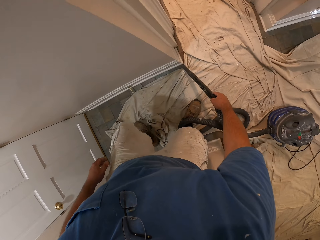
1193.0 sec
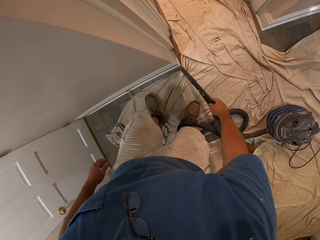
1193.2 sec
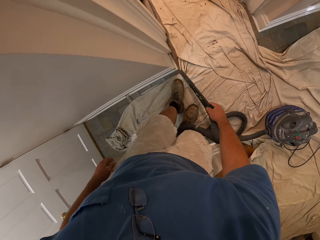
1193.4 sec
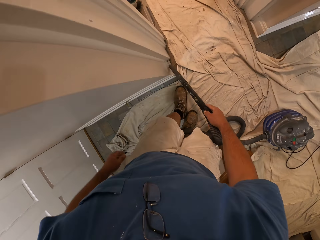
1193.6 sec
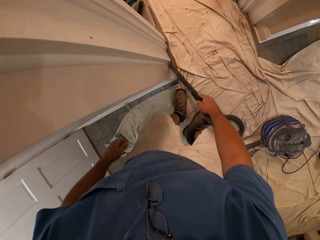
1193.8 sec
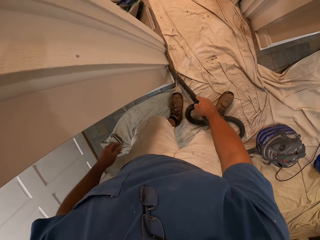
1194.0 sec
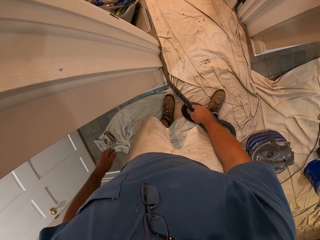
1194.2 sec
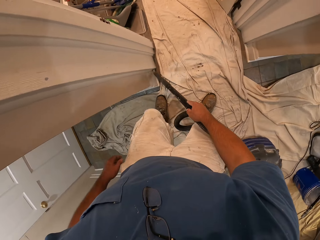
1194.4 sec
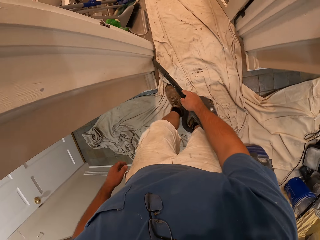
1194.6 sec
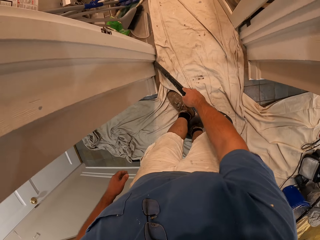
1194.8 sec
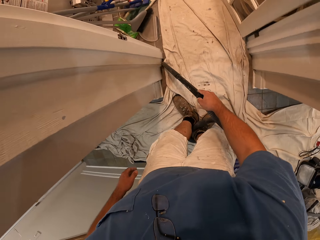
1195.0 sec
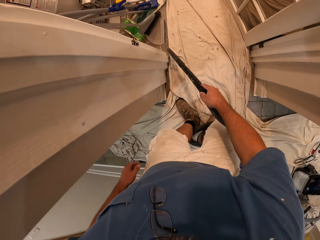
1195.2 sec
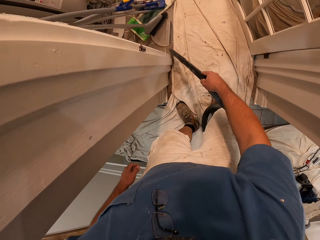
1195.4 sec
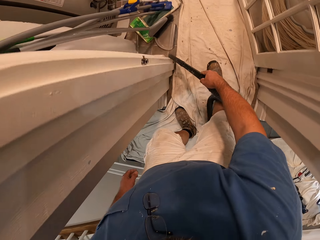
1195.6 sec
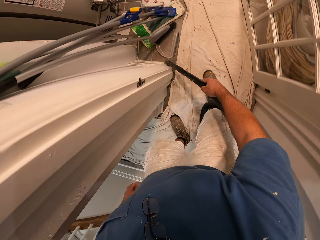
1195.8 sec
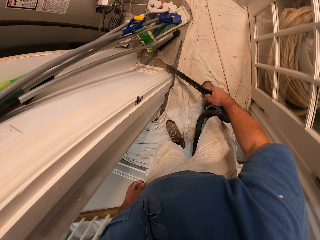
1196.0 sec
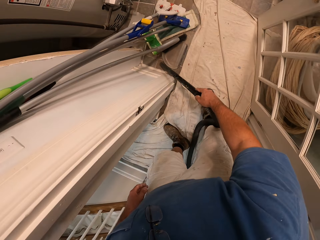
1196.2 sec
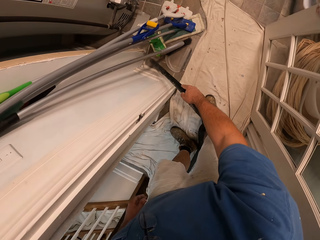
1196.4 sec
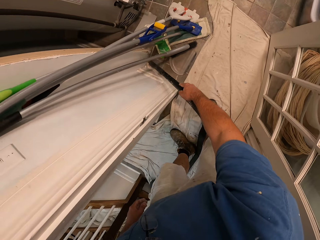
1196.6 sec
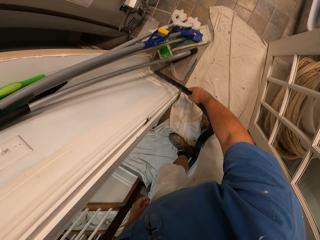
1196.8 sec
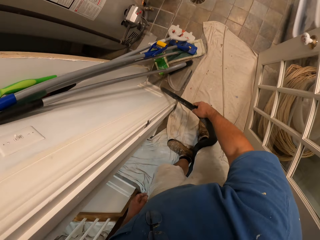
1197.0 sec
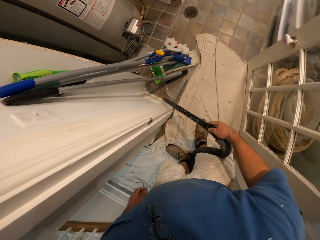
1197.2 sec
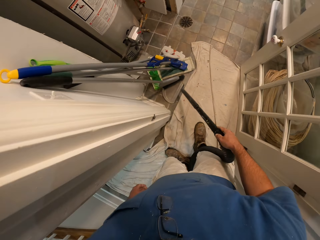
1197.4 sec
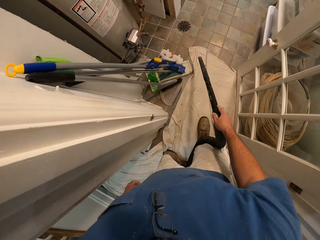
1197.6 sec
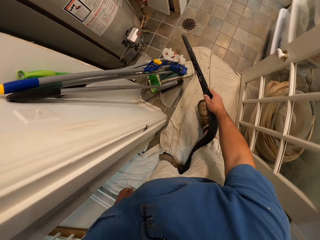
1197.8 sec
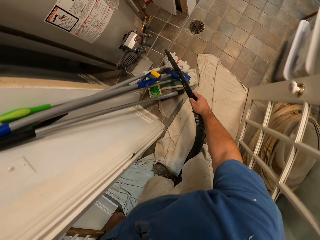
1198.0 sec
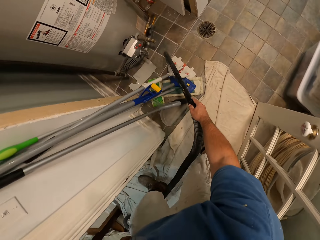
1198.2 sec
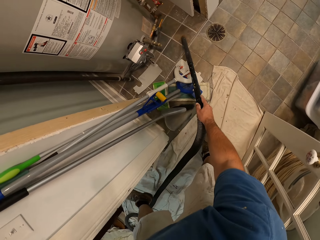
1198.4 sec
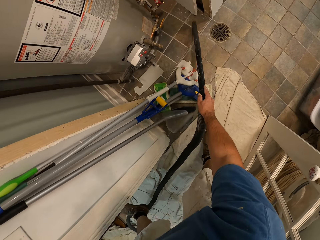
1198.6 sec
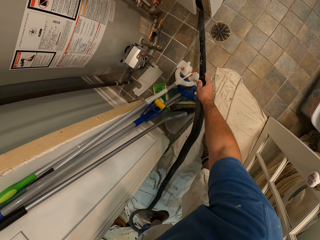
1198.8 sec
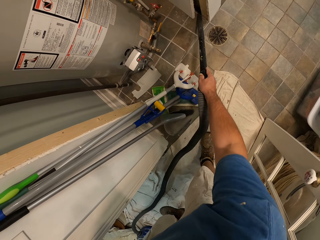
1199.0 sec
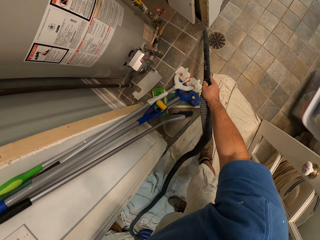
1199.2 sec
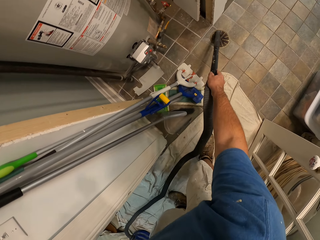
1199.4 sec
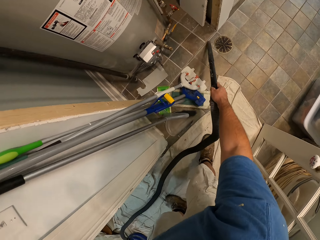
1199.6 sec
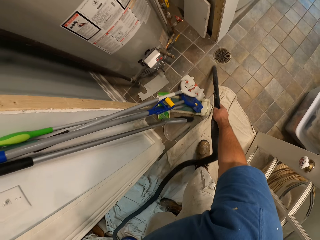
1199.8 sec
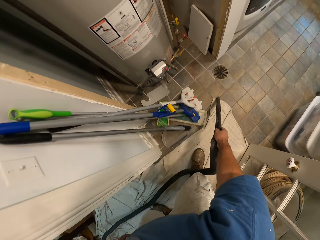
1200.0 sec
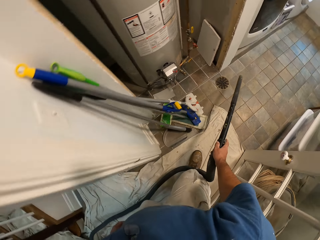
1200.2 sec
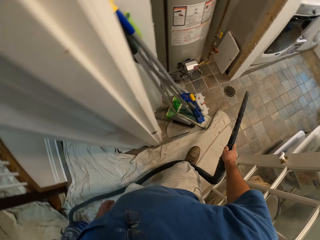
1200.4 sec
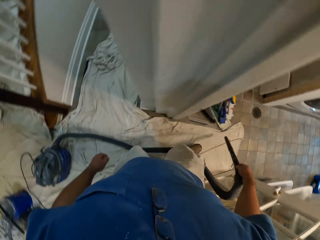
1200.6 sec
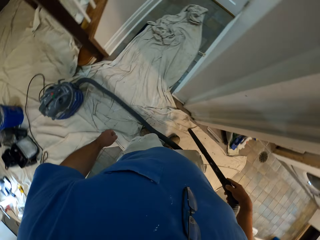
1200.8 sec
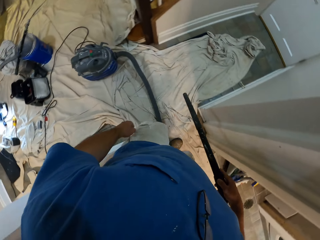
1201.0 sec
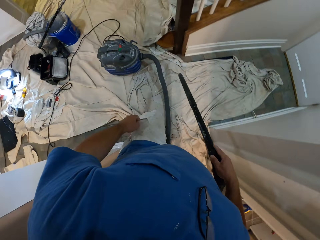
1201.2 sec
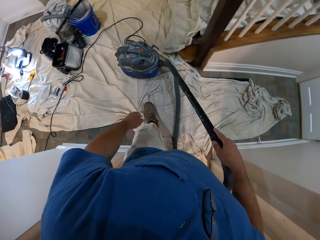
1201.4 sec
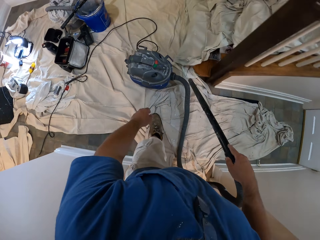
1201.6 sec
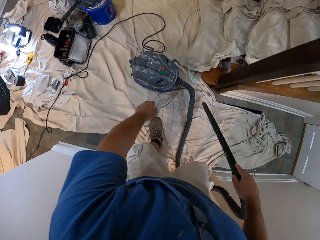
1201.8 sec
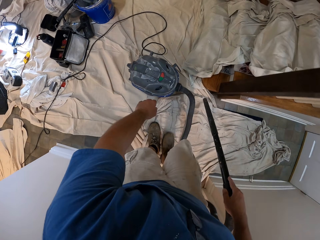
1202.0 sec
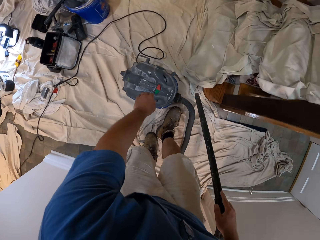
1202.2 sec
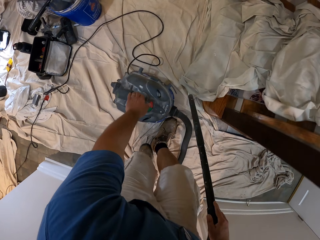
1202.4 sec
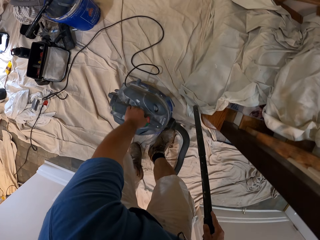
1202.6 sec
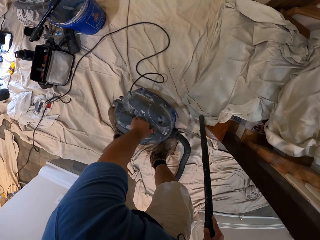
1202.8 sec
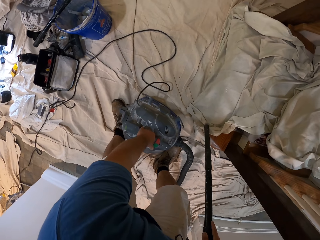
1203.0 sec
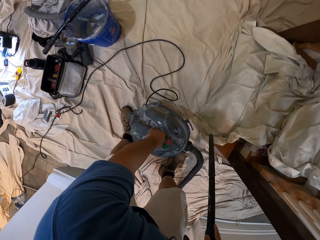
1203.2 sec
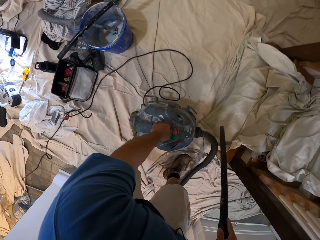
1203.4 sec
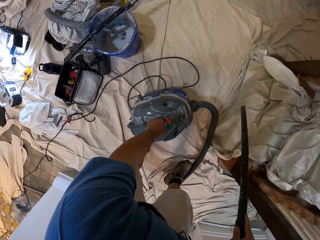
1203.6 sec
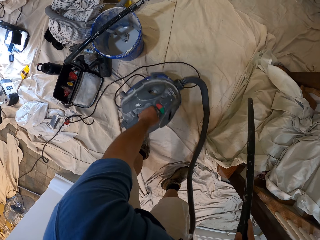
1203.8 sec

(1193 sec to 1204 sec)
The camera wearer walks around the room. They pick up the vacuum cleaner from the cloth.

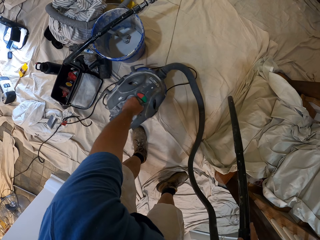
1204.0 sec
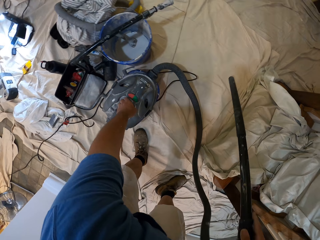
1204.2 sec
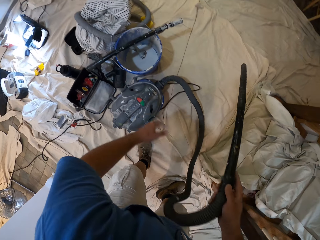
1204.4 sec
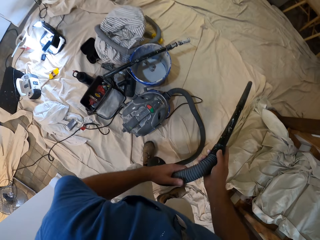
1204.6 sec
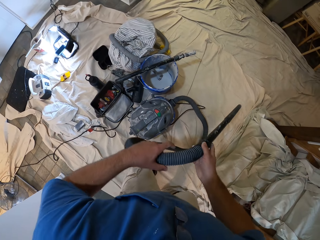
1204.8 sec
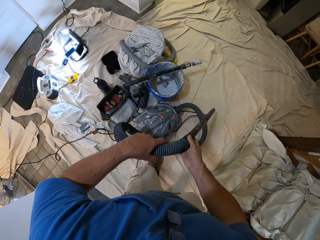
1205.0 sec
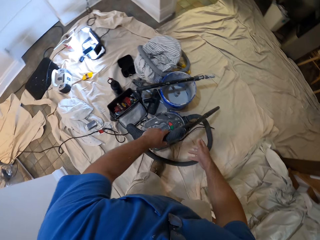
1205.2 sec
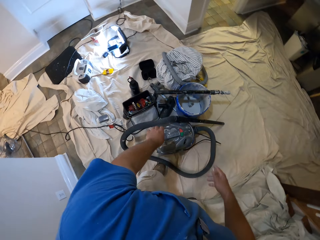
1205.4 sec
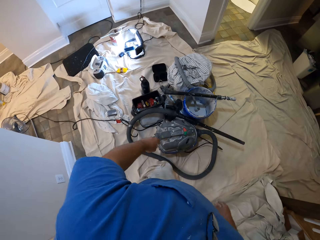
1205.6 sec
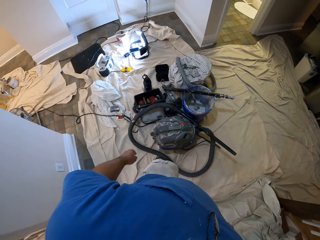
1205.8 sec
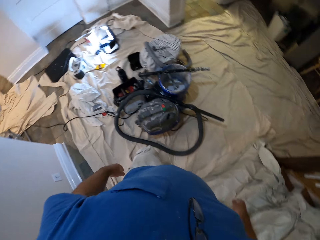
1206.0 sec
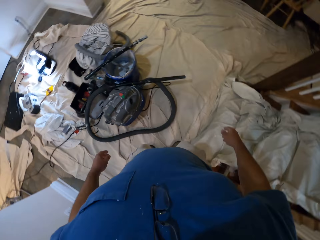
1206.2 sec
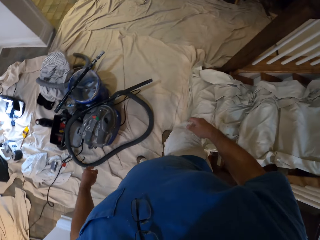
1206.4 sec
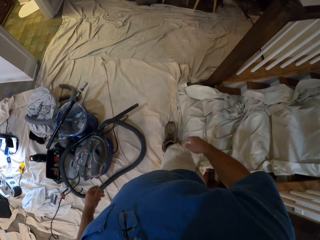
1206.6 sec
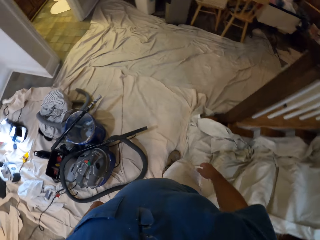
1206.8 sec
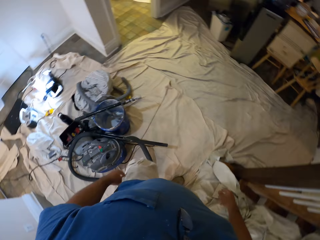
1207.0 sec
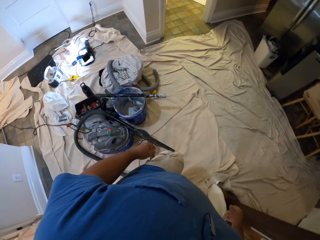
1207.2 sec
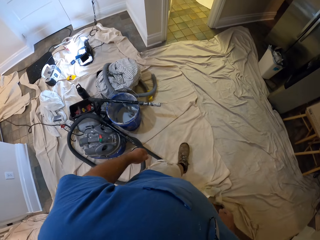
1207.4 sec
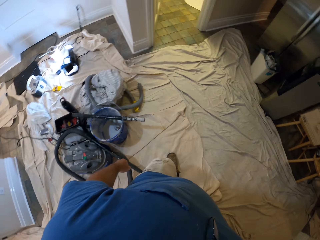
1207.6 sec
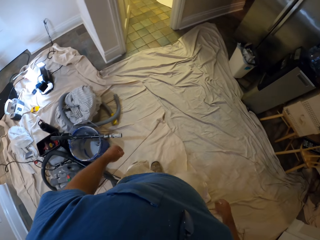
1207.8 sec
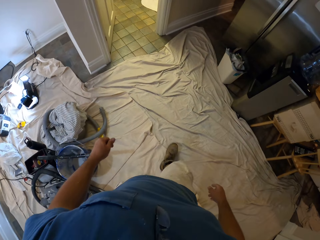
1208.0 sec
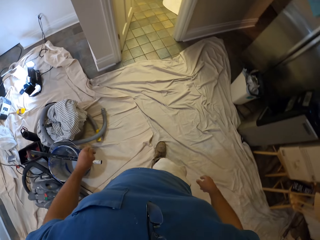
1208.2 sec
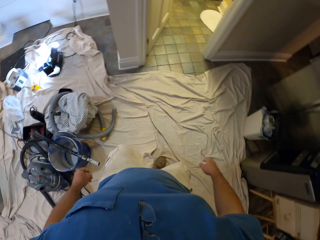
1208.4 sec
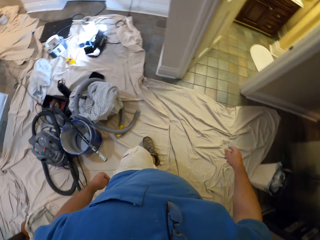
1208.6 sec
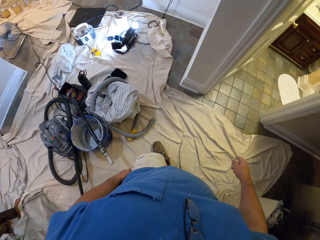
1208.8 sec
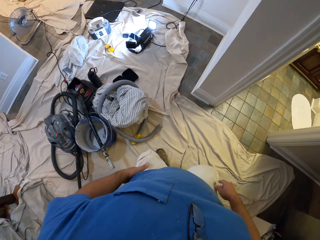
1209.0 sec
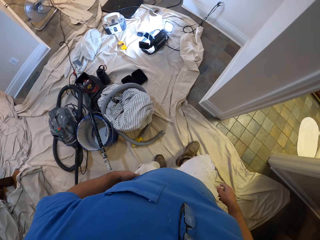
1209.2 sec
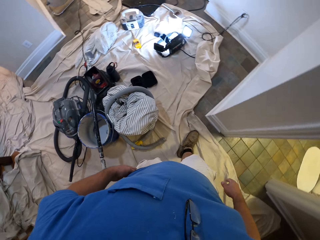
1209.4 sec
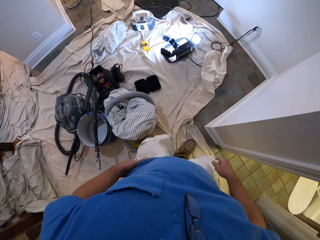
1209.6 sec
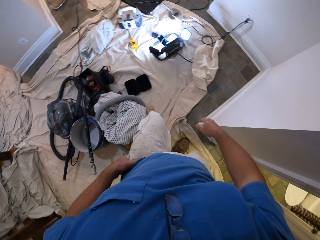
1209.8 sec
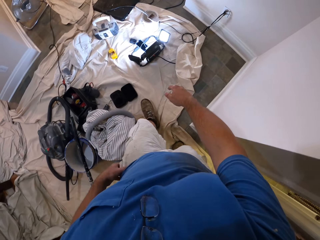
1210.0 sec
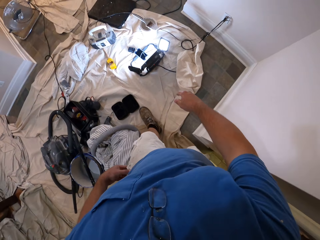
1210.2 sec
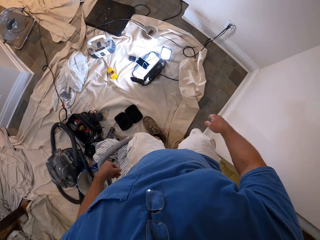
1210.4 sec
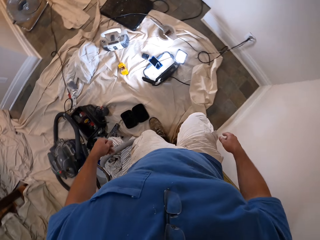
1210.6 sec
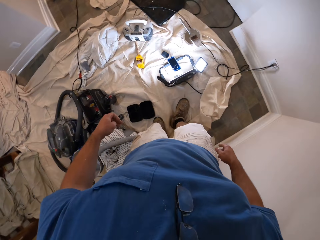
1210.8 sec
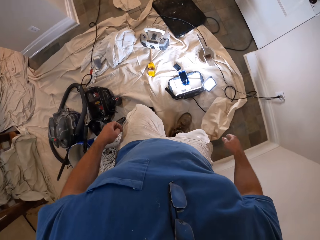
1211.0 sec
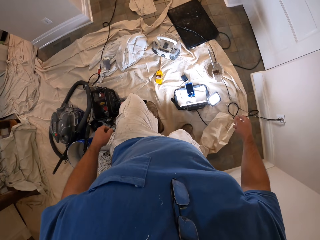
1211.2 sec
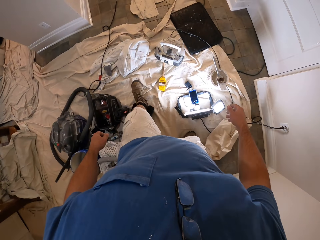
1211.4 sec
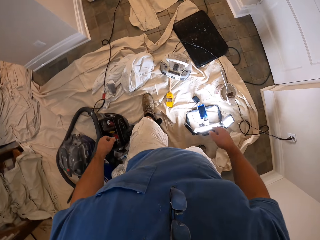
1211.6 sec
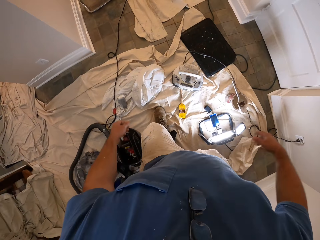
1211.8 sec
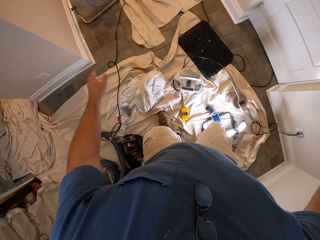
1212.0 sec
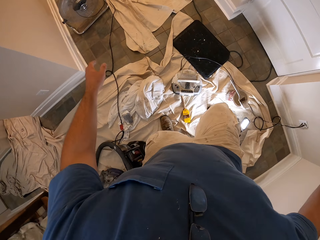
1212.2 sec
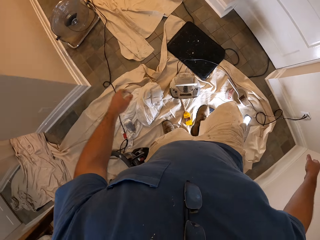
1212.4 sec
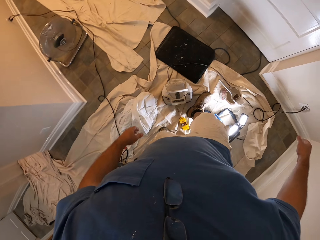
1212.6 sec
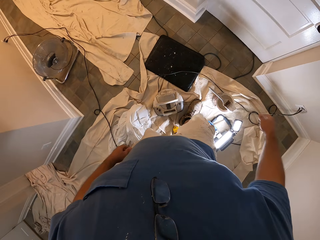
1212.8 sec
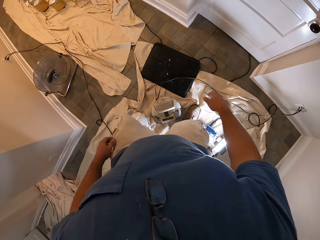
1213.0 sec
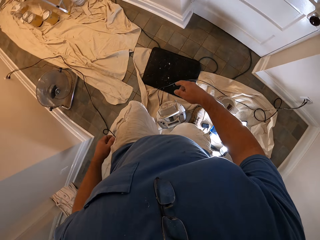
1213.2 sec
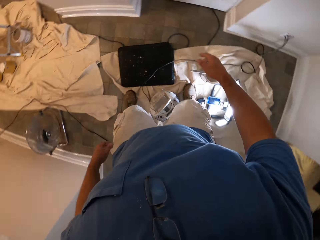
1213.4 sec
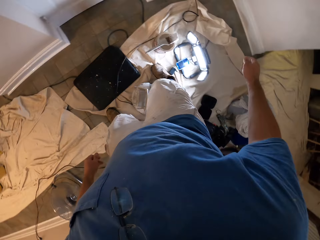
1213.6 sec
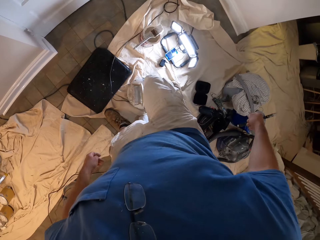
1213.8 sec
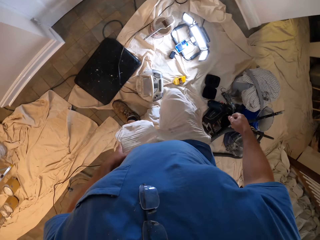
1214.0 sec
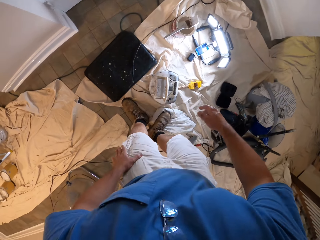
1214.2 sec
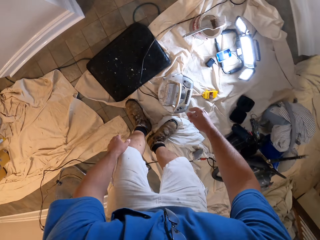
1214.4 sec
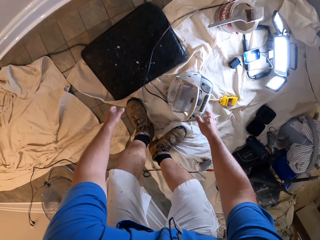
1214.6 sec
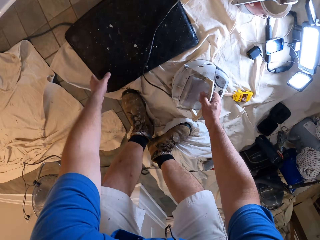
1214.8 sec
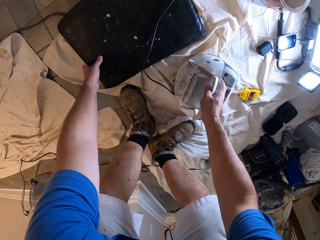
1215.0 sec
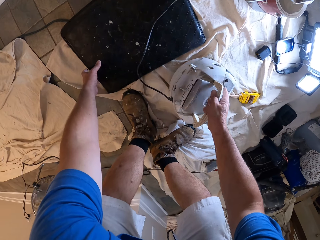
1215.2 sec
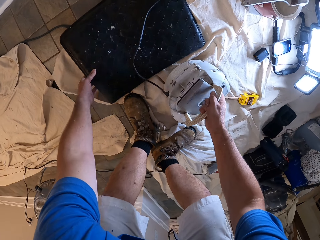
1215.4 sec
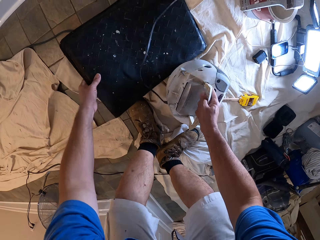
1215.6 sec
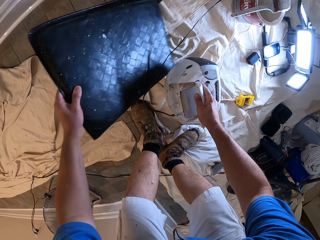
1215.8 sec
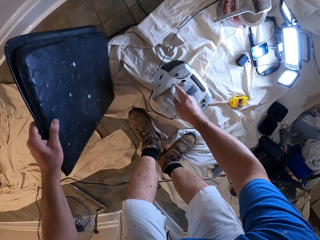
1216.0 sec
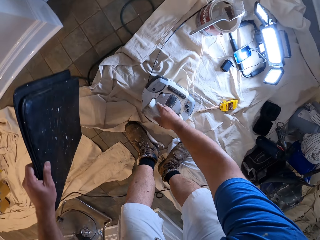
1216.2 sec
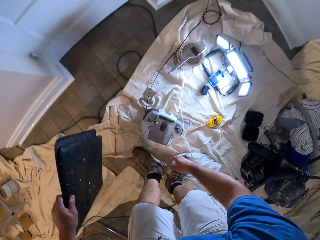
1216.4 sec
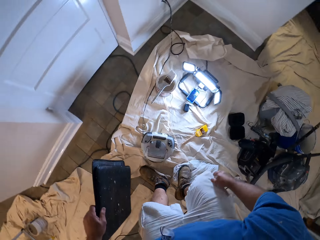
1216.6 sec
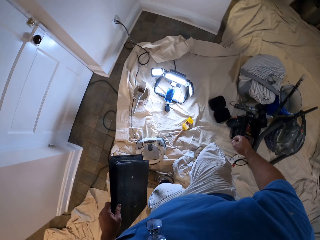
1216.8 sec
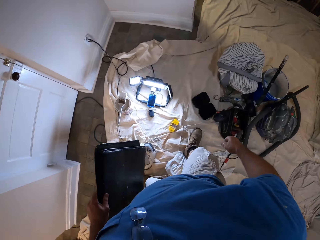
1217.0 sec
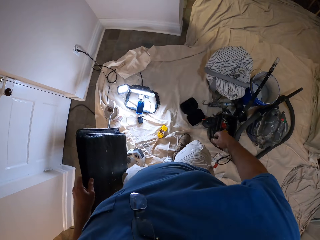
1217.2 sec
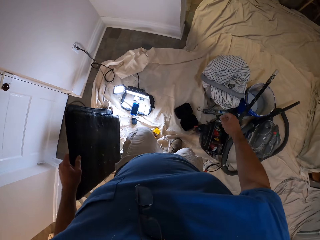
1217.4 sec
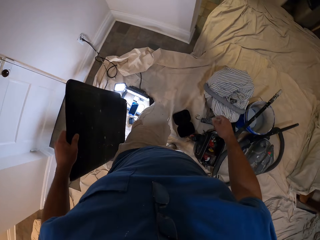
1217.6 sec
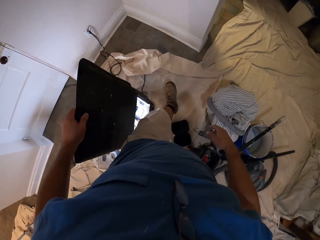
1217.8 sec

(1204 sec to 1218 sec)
The camera wearer drops the vacuum cleaner on the cloth. He drops a pipe on the floor. He walks around the room. He moves towards the boom box. He picks up the boom box from the cloth with his right hand. He picks up a mat from the cloth with his left hand. He drops the boom box on the cloth with his right hand. He walks around the room. He moves to a corner.
